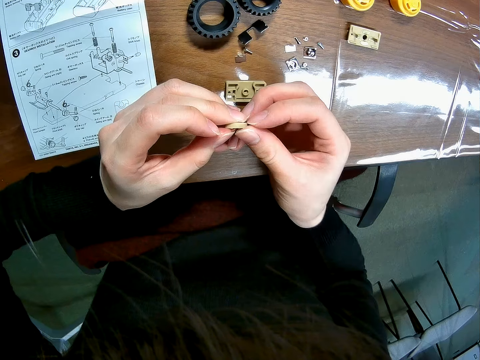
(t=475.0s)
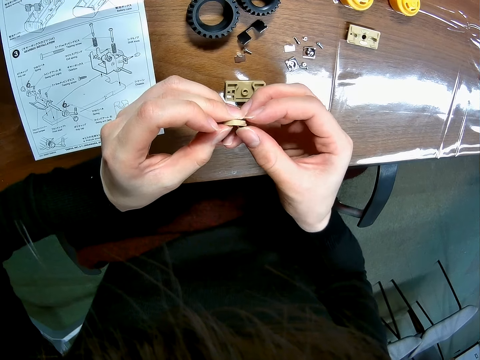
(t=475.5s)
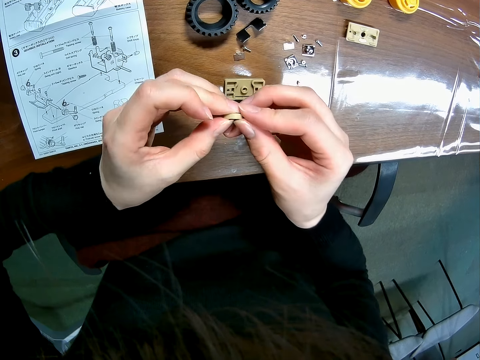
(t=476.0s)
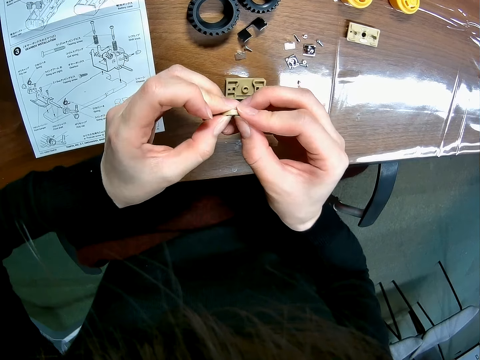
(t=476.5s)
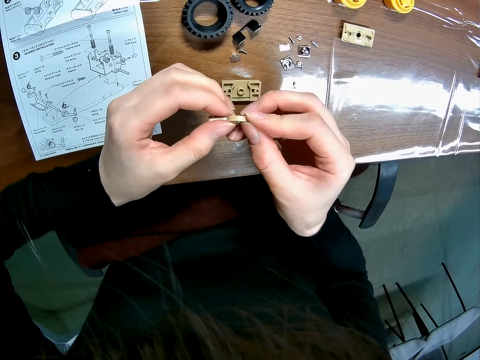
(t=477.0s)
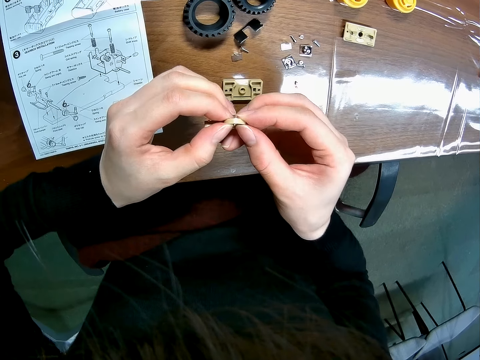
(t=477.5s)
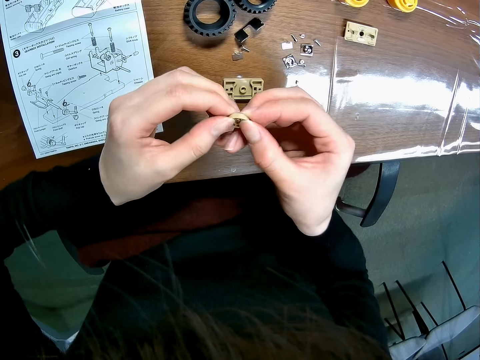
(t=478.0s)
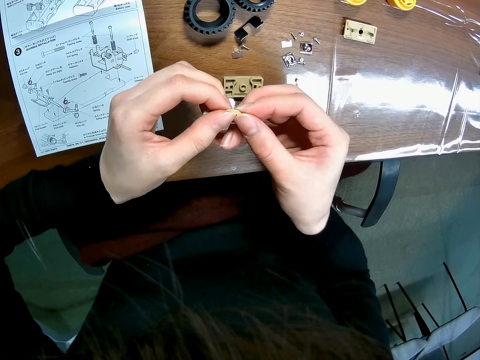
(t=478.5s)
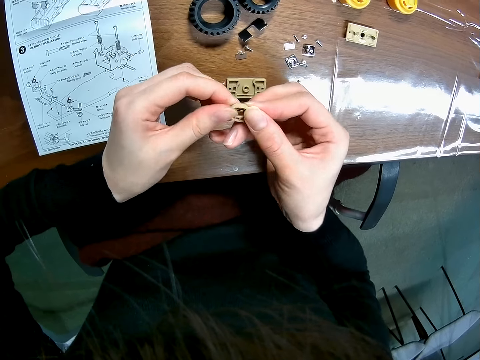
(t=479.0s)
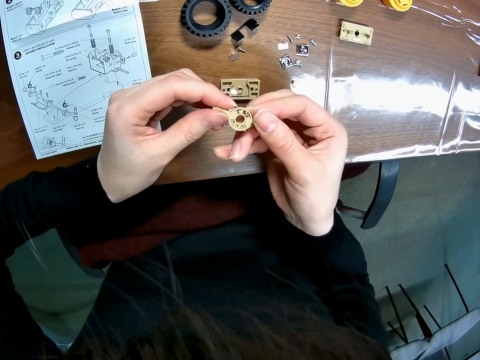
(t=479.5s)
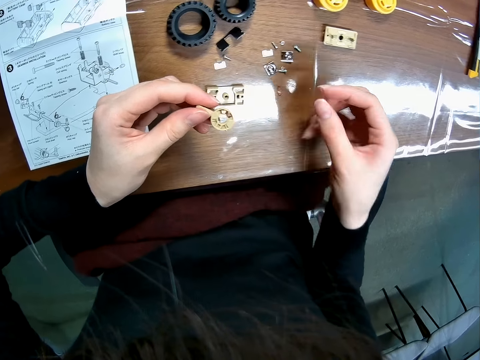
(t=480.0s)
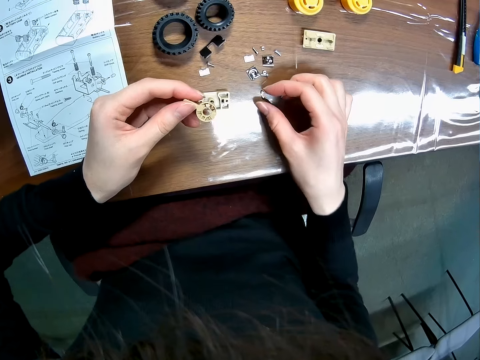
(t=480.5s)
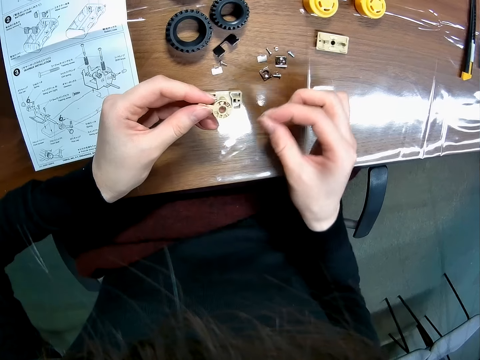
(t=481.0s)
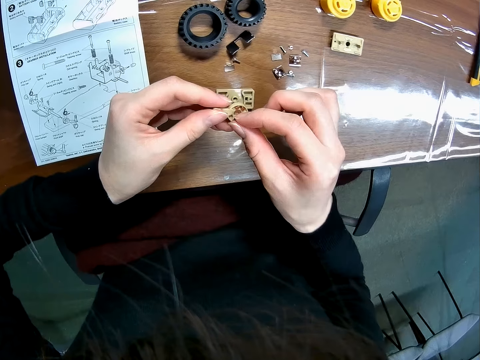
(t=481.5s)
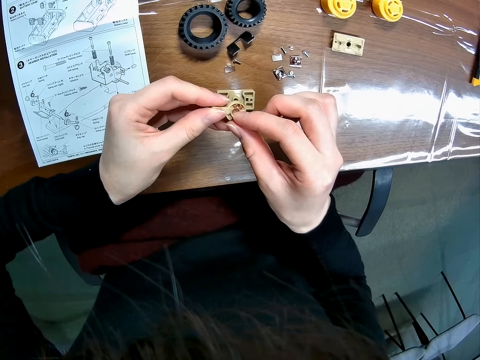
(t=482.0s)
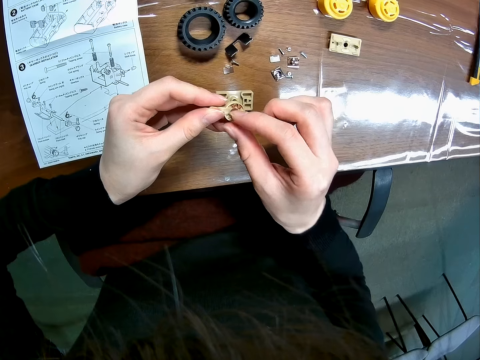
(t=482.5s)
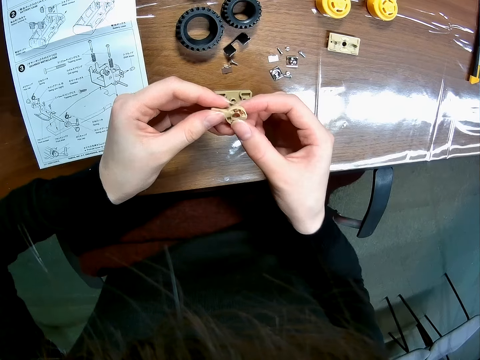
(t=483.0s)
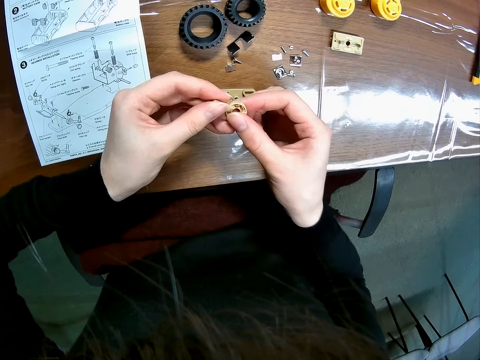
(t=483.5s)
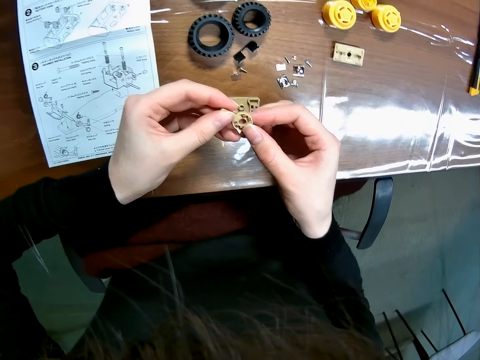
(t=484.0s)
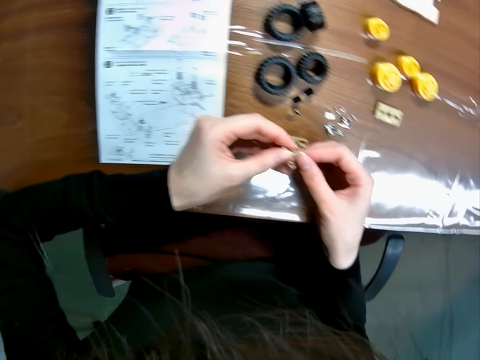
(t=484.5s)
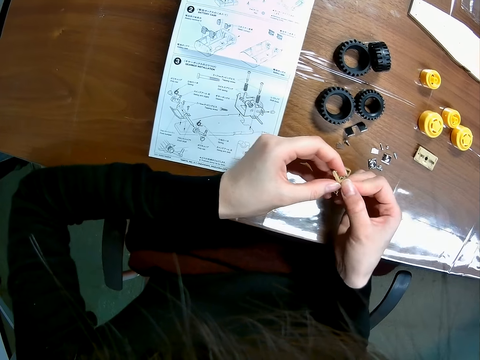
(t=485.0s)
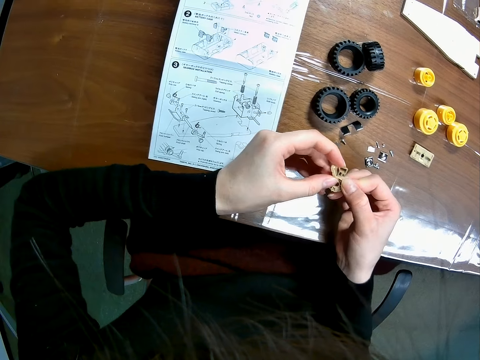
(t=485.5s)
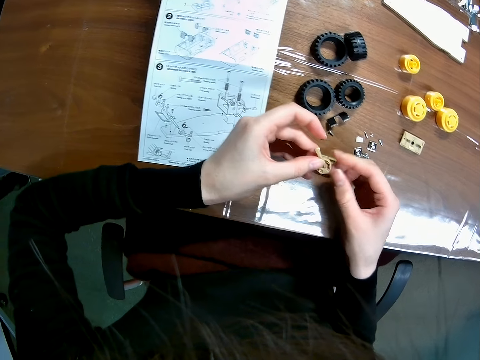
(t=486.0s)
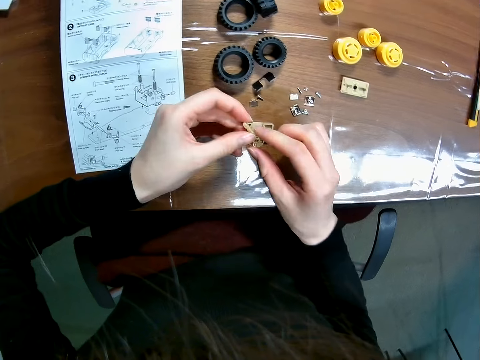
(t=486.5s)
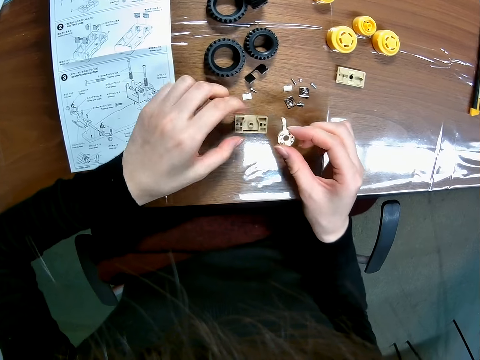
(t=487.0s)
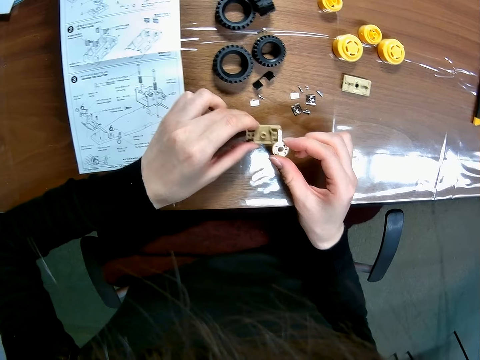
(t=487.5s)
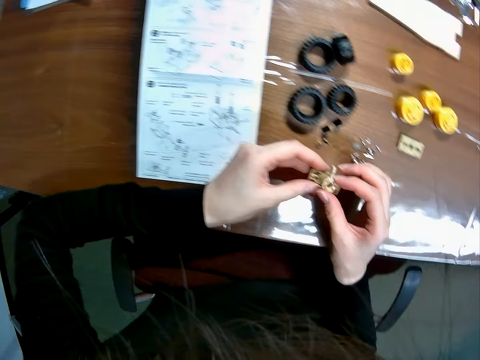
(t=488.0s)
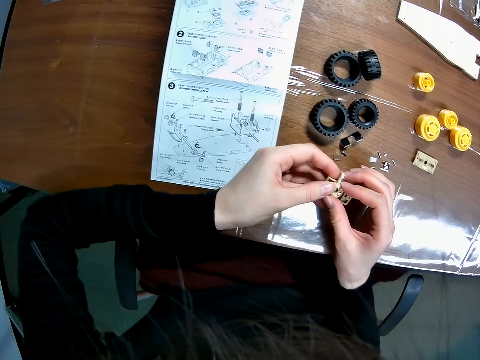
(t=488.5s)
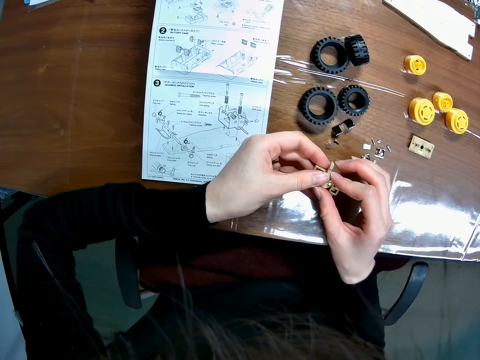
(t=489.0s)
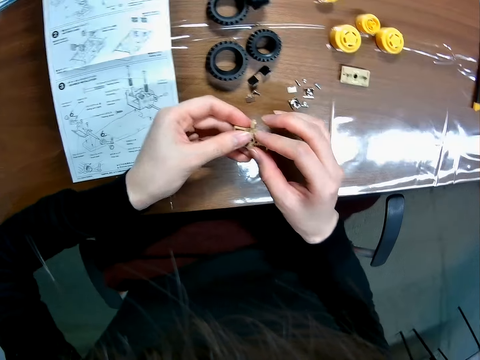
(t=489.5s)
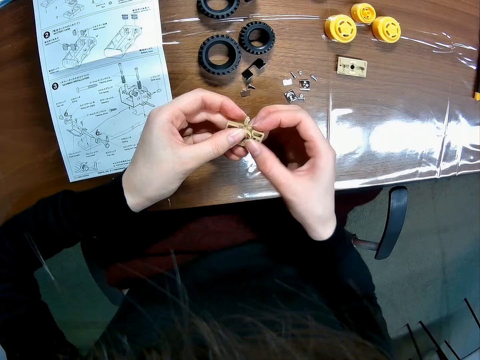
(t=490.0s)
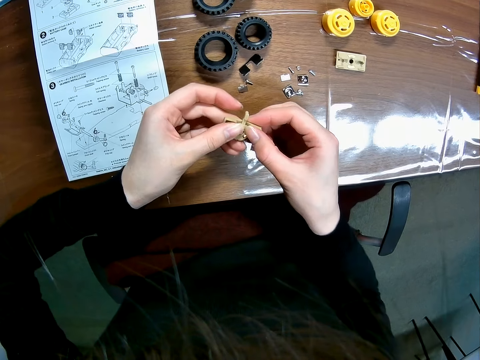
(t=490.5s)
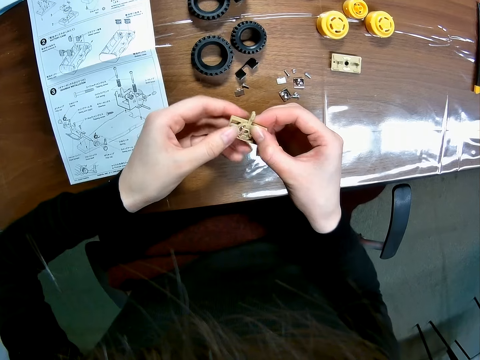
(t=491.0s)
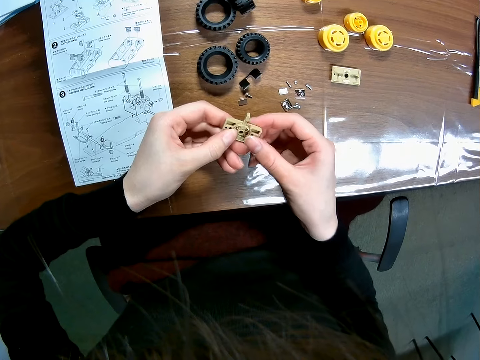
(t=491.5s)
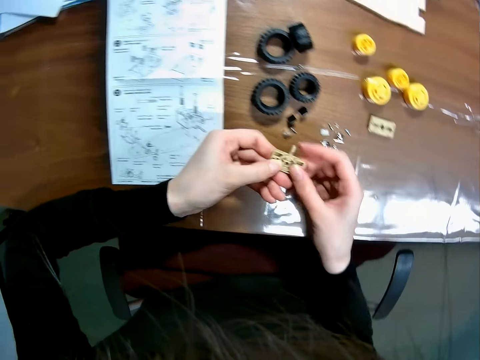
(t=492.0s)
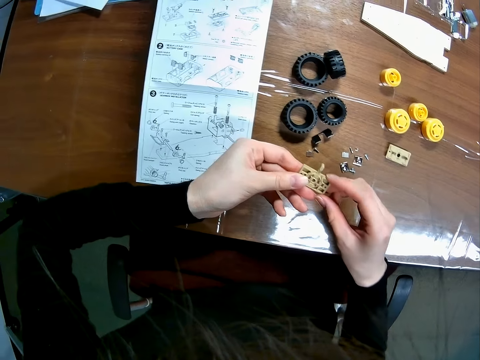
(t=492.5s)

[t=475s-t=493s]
The camera wearer picks up the toy car's component or screw on the table with her right hand. She holds the screw. She couples the toy car's components together. She picks up the toy car's component, the RC car main shaft, on the table with her right hand. She couples the toy car's components together.

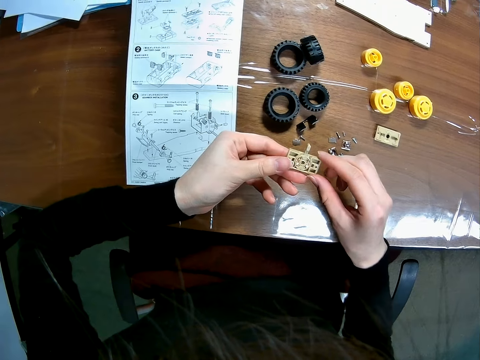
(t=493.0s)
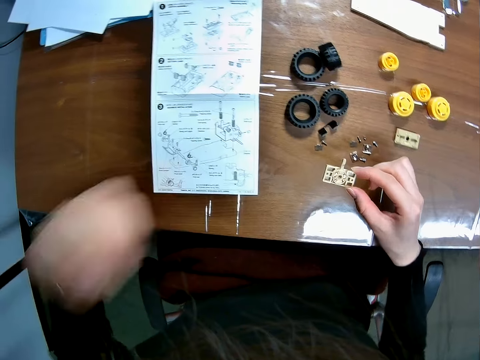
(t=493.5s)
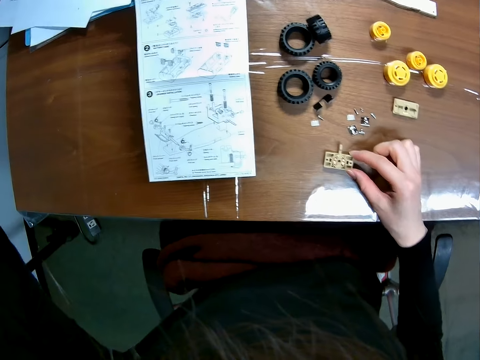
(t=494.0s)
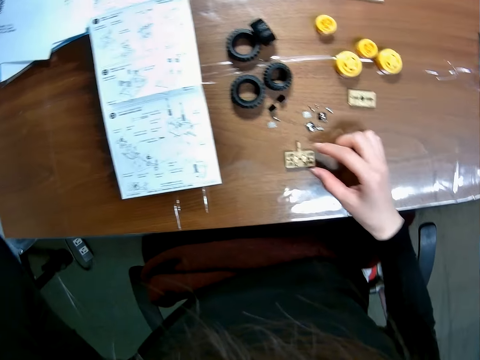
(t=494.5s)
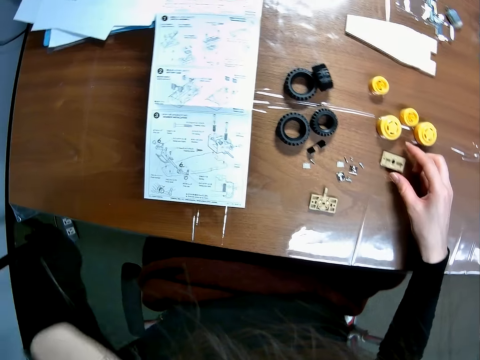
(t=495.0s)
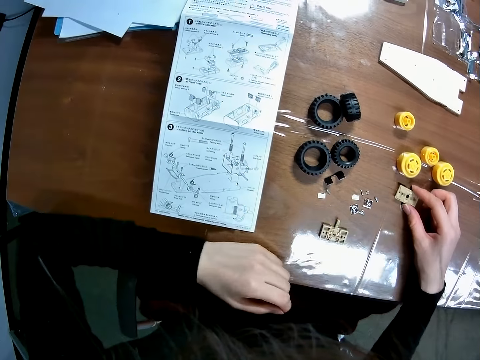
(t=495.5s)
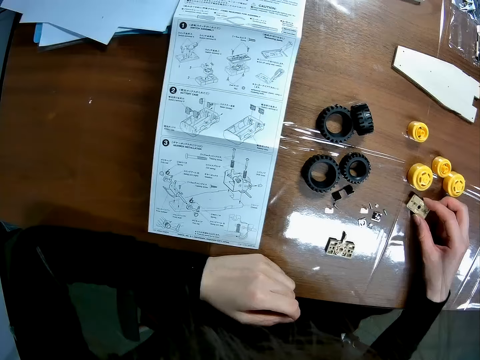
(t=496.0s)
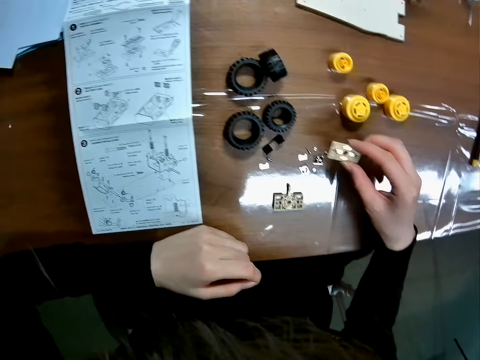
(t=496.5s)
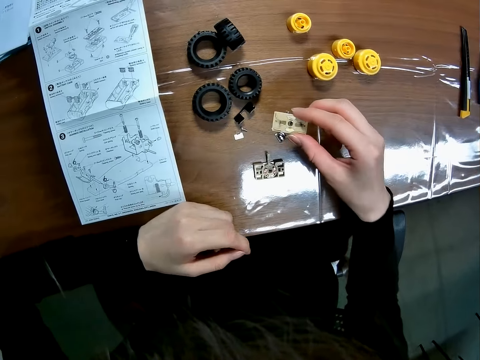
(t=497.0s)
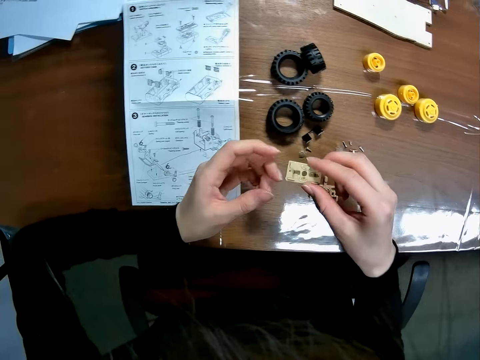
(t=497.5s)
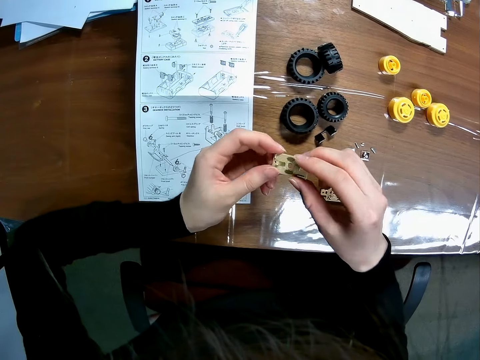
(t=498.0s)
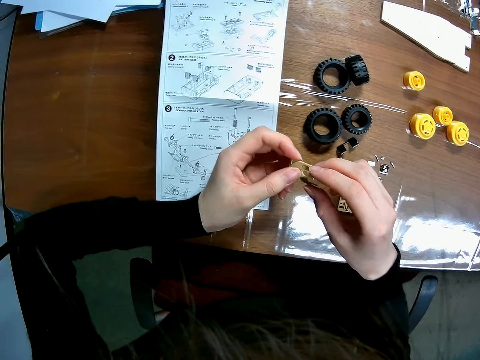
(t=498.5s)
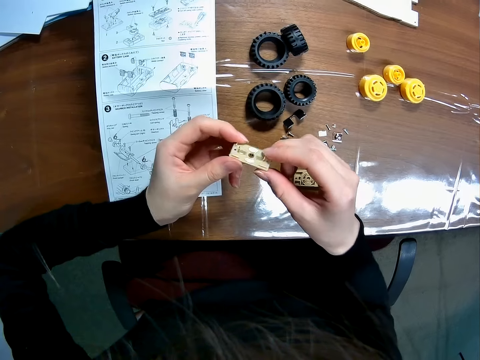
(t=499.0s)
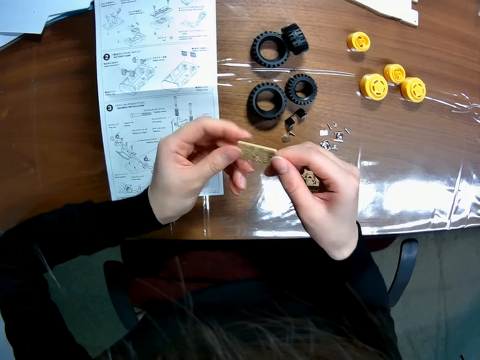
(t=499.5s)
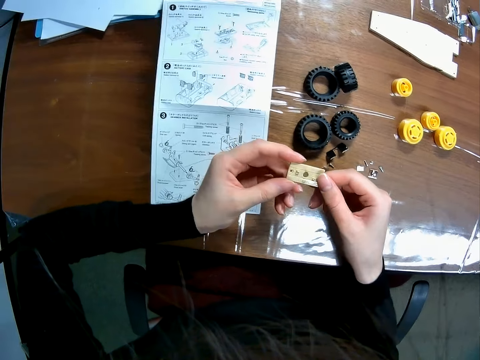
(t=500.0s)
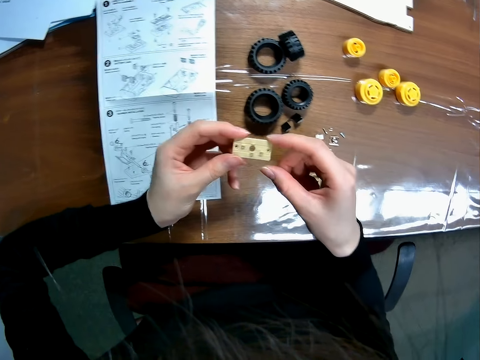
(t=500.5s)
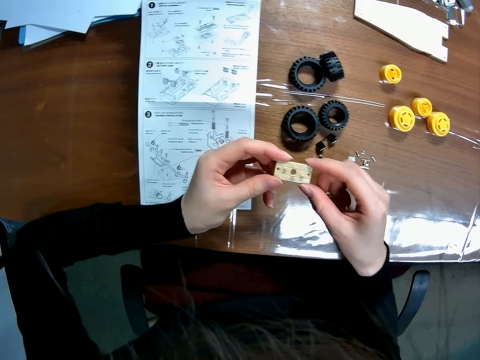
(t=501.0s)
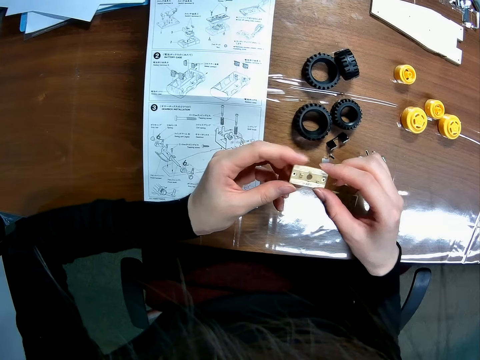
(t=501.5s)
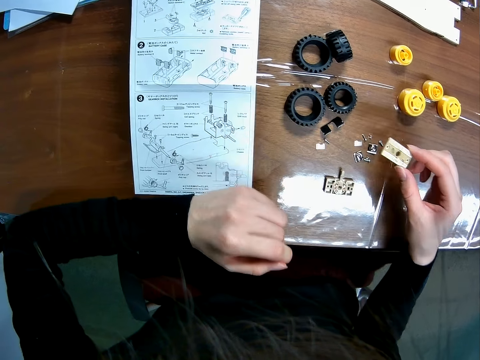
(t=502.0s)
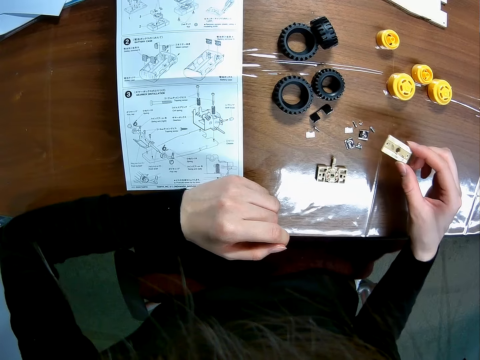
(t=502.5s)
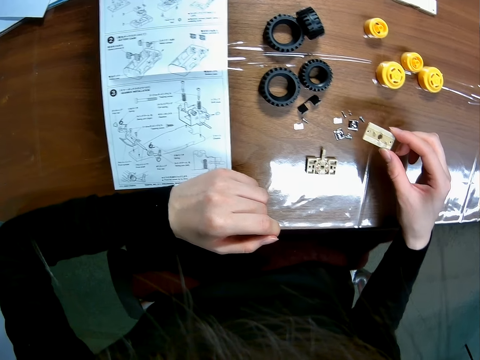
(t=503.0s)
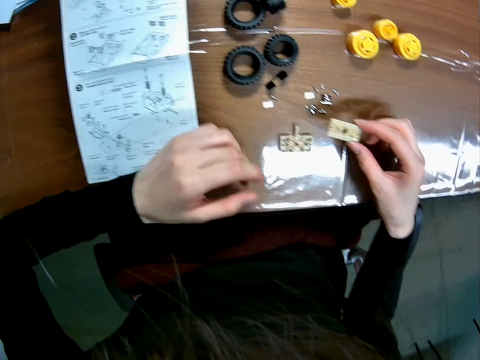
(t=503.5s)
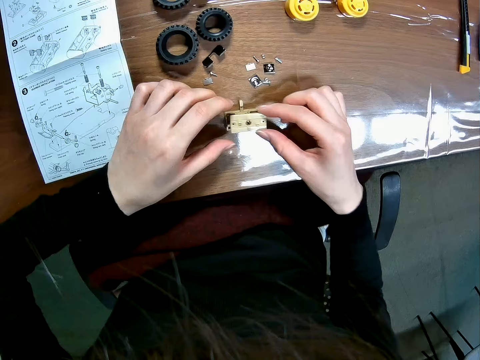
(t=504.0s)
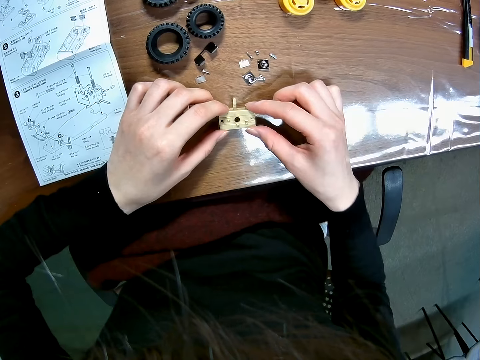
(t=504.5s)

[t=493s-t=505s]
The camera wearer drops the toy car's component on the table. They lift their hands. They pick up the toy car's component or RC car main shaft on the table with their right hand. They hold the RC car main shaft. They turn the RC car main shaft. They hold the RC car main shaft with their hand.
